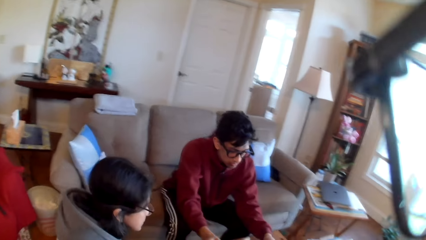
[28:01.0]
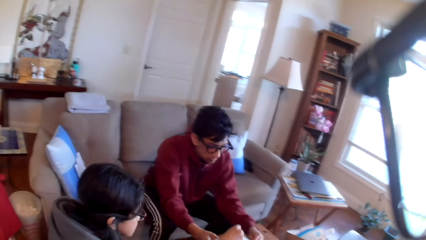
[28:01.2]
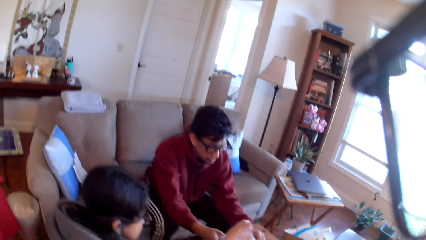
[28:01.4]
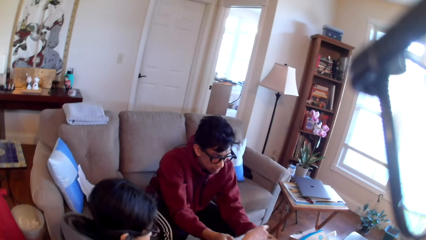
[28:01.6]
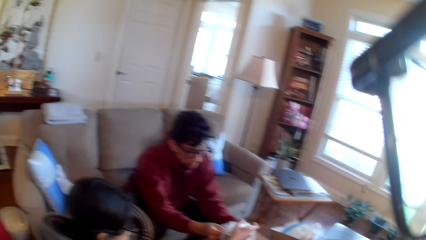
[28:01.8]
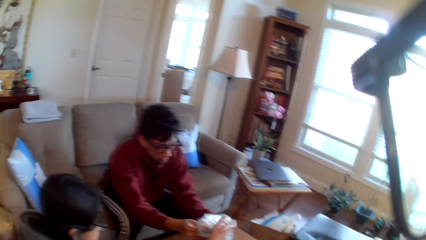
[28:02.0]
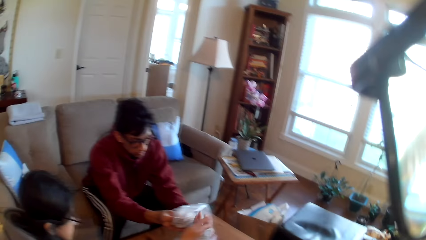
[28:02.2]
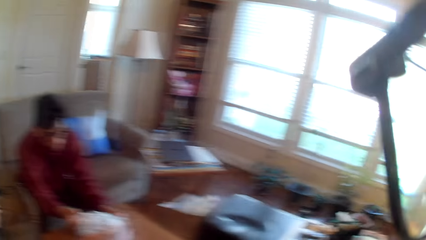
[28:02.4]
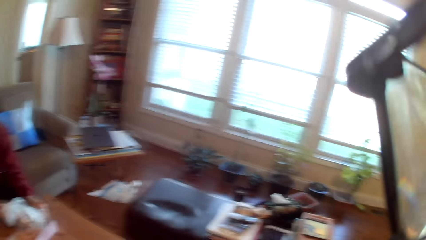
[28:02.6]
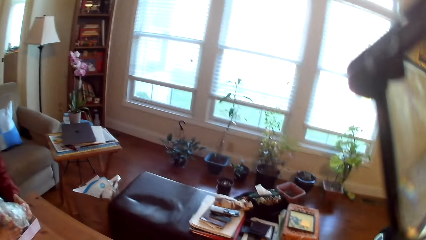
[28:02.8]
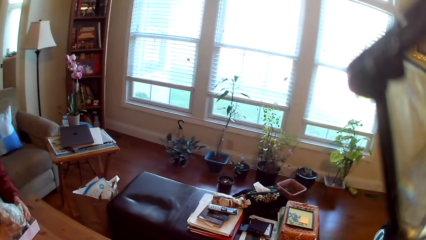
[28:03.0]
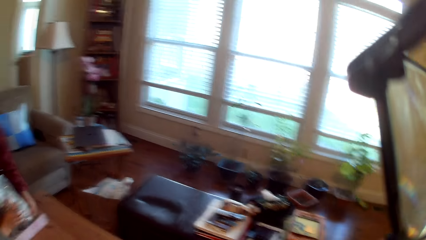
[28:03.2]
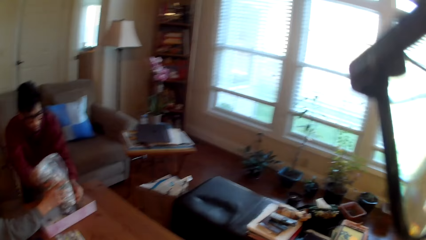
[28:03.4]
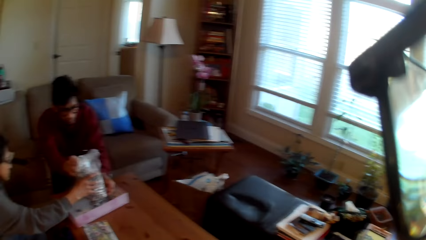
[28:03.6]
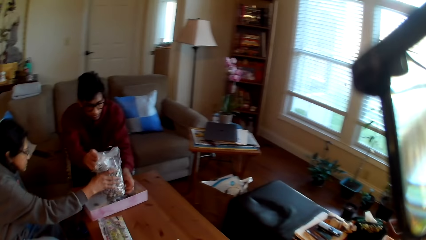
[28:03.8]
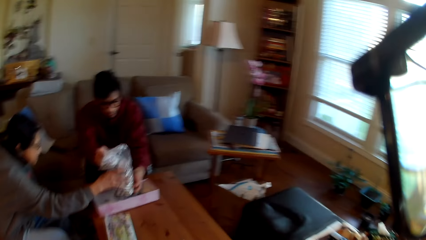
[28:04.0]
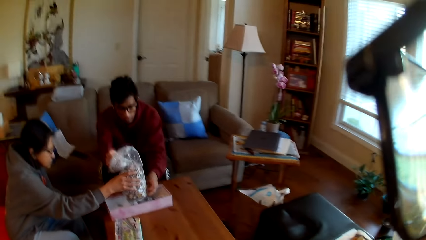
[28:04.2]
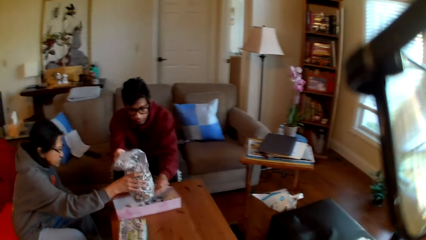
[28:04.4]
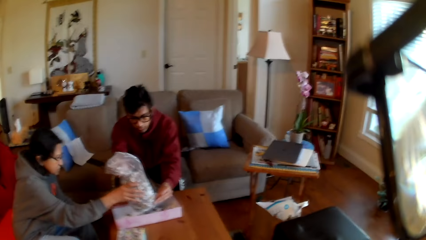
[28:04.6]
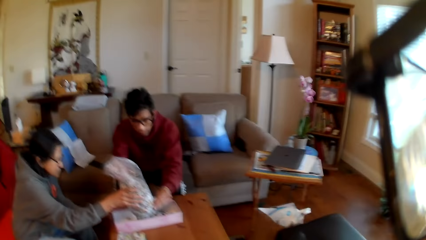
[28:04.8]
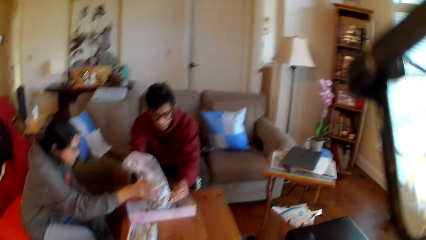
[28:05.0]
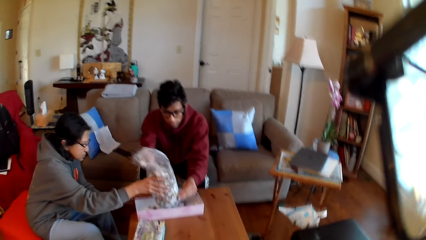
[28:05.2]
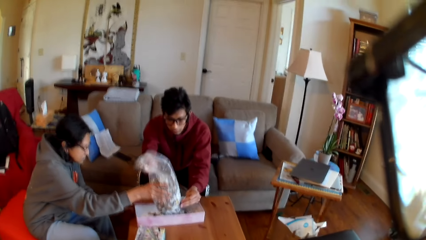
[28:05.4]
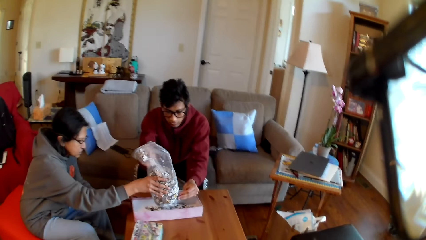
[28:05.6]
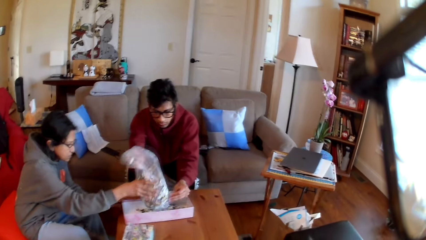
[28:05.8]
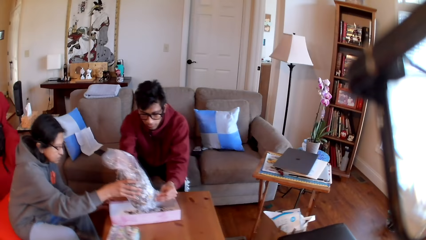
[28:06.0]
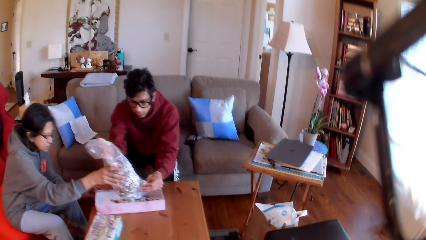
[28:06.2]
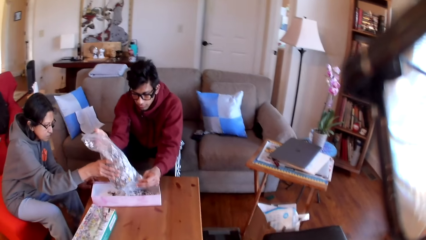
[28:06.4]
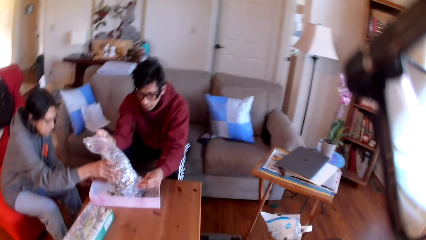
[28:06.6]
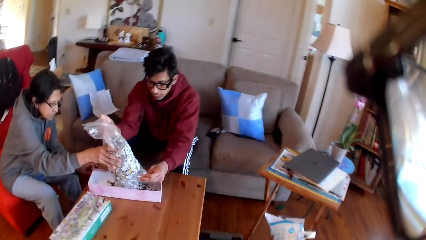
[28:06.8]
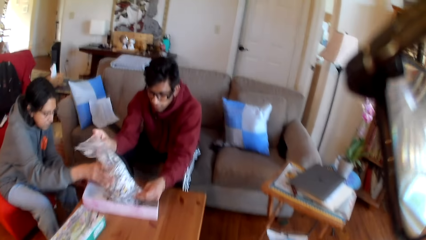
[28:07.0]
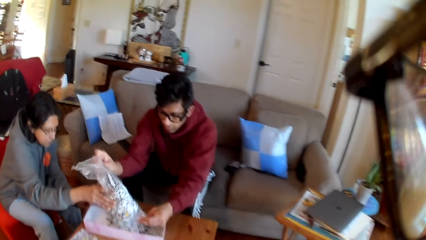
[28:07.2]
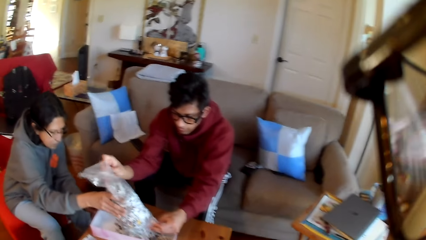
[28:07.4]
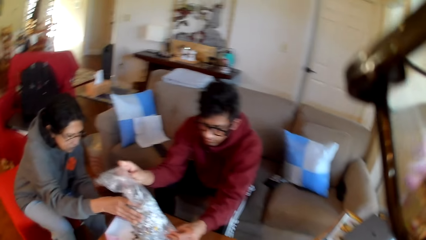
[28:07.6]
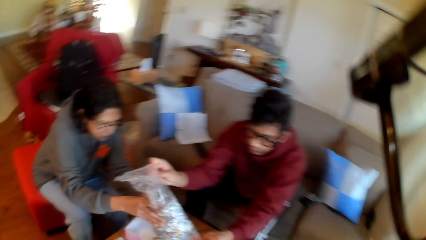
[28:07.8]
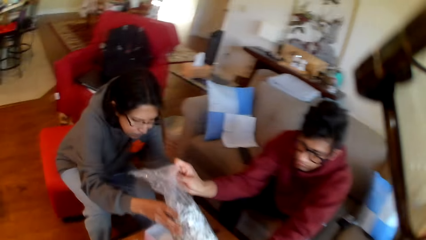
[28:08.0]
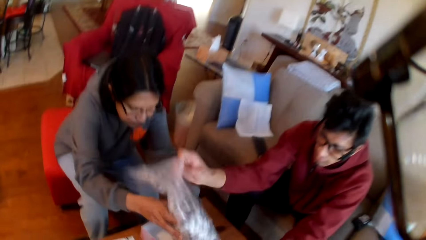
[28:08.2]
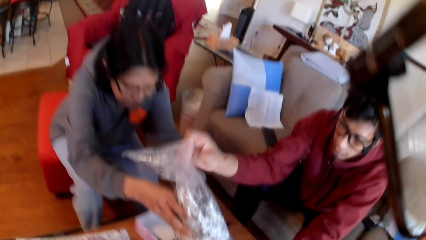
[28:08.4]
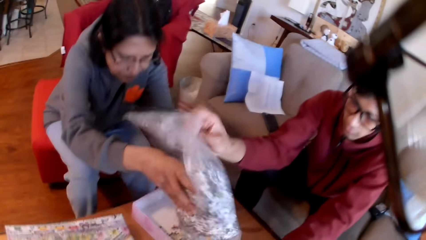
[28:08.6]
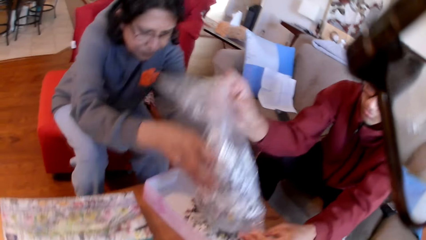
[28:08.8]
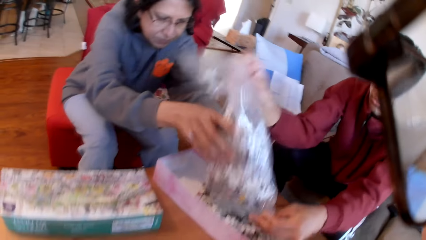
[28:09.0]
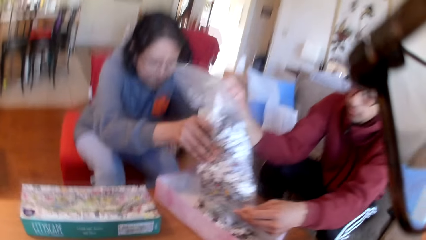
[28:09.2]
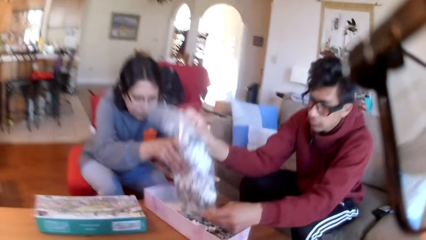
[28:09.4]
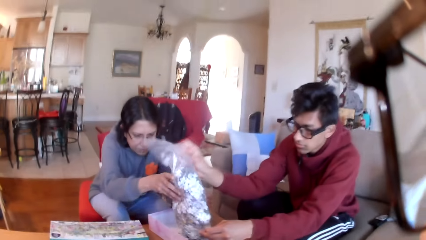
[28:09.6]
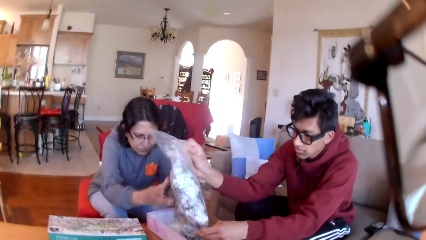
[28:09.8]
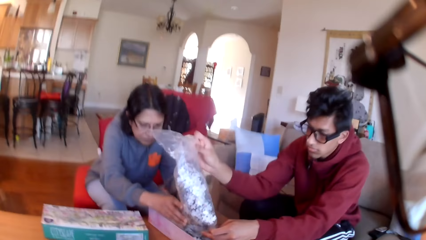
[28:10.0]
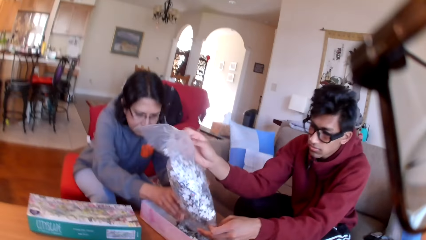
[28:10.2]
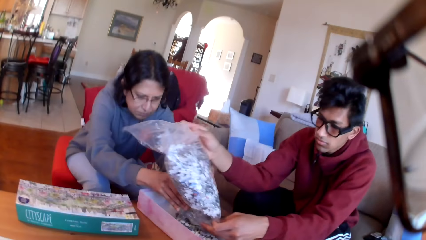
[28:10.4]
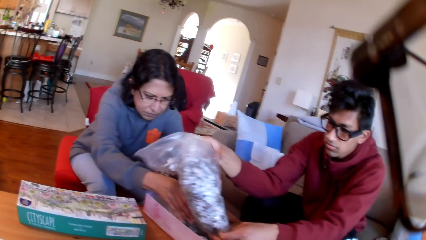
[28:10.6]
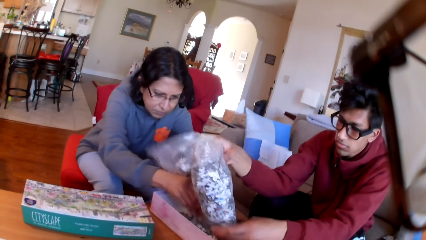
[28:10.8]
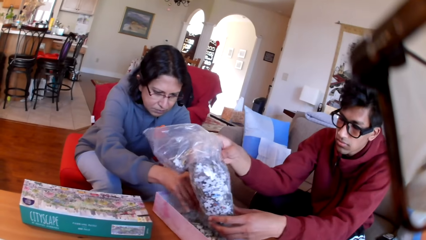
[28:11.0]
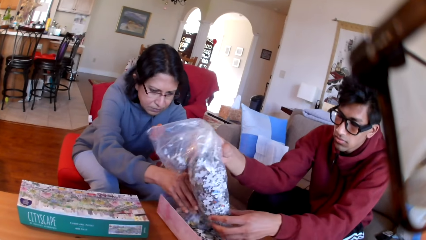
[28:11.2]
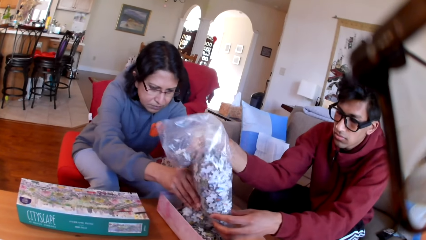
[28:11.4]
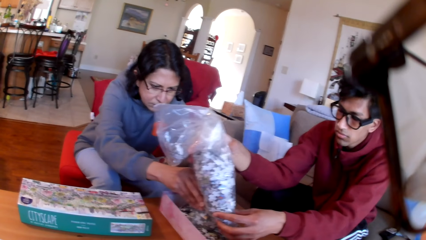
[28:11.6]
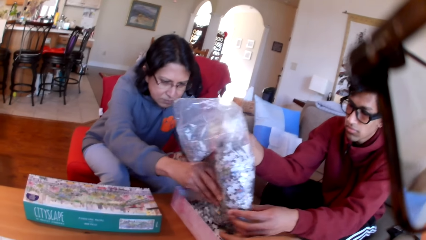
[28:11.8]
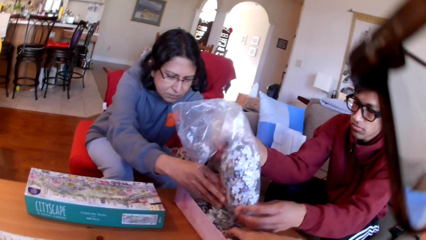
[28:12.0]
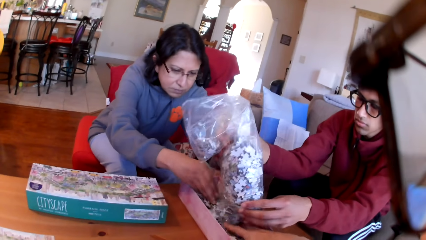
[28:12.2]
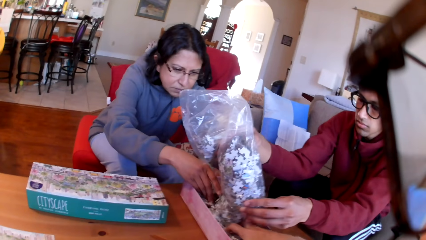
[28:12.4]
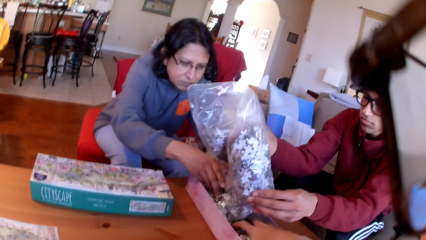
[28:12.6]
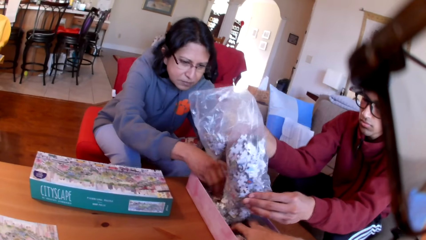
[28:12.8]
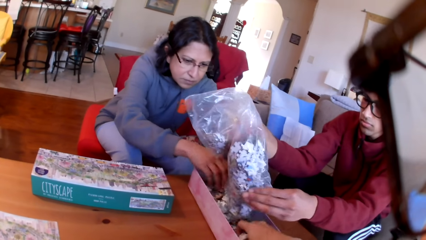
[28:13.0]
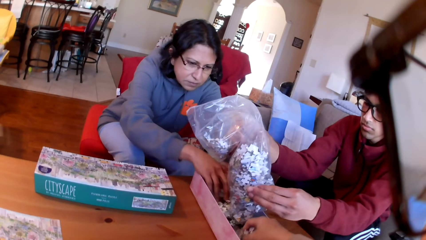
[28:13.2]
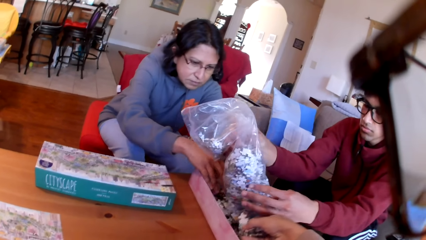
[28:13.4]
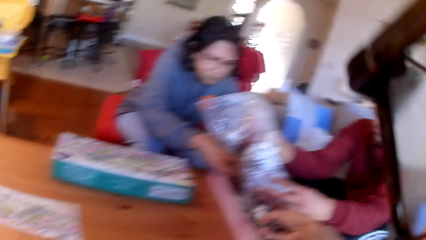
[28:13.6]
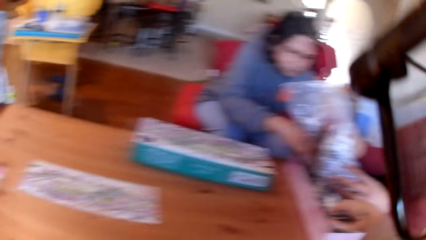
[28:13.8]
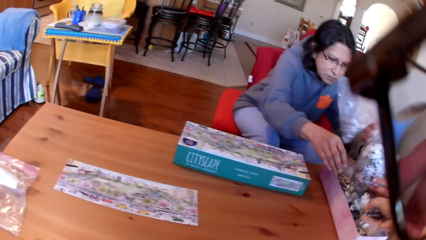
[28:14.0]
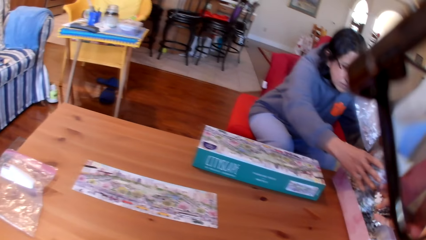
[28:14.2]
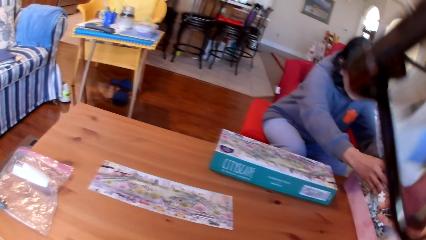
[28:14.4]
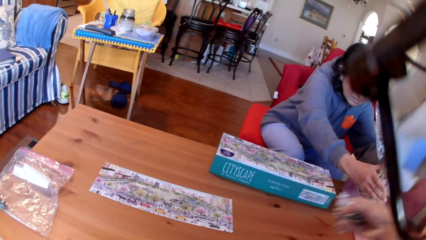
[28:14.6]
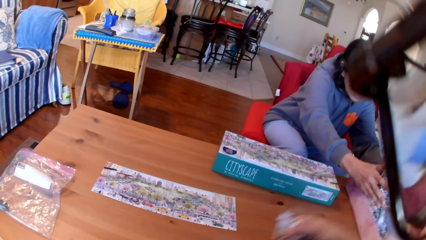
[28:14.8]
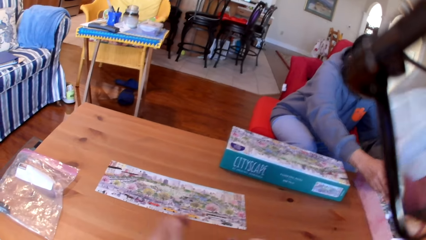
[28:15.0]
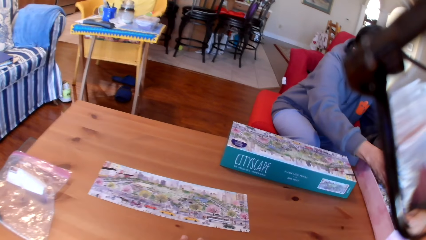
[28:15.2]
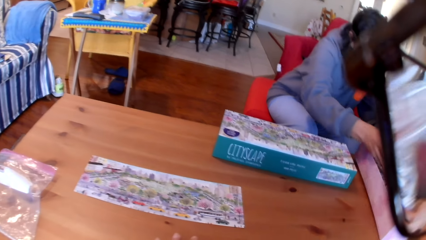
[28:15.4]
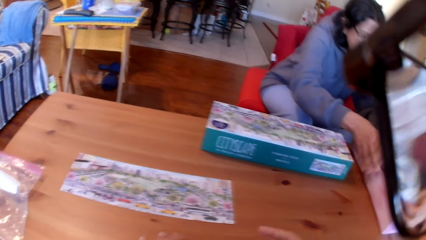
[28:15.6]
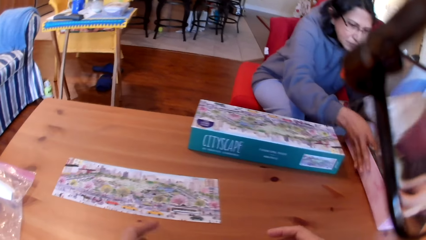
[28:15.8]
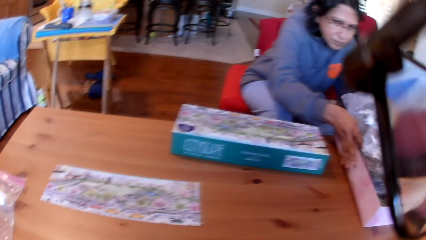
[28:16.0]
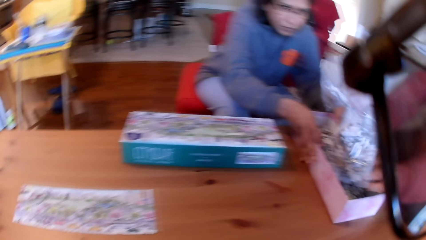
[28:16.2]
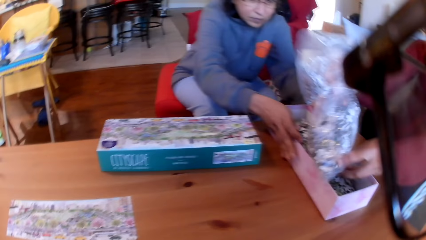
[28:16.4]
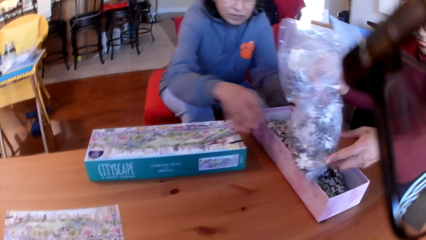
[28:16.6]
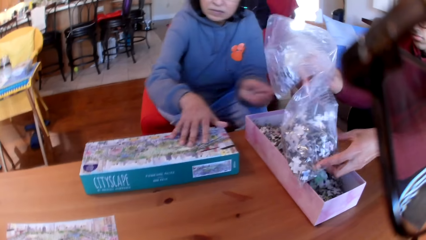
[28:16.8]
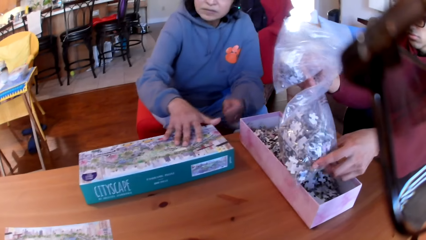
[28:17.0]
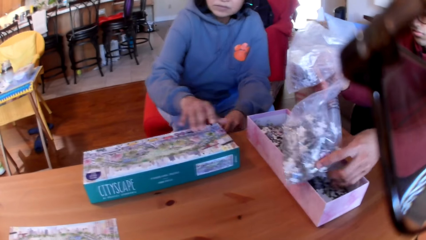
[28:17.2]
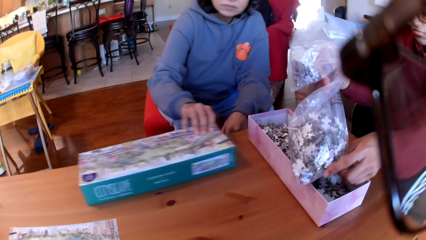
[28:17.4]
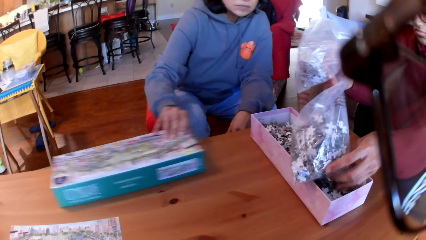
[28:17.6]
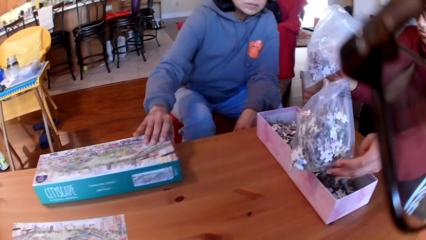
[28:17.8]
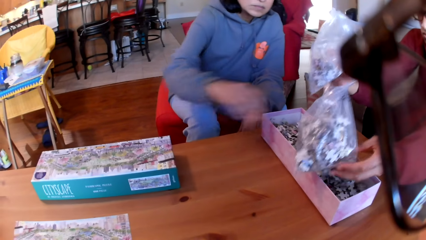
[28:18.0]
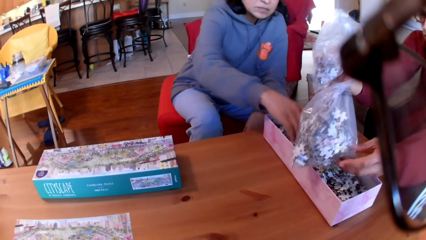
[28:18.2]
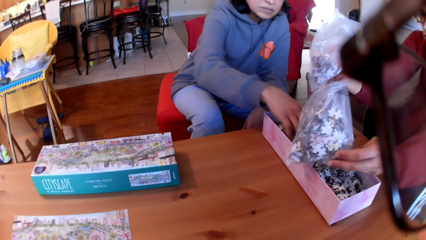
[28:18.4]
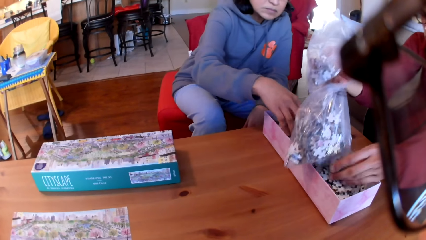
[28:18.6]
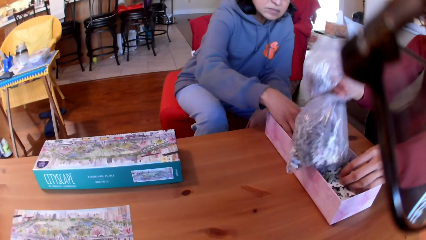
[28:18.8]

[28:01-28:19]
The camera wearer moves beside the table. They sit on a seat. They take the puzzles. They look at the table. They put the puzzles on the table. They move a box on the table.
